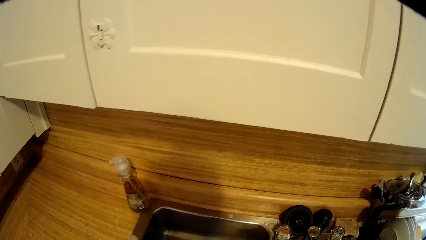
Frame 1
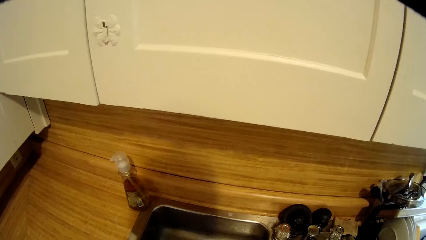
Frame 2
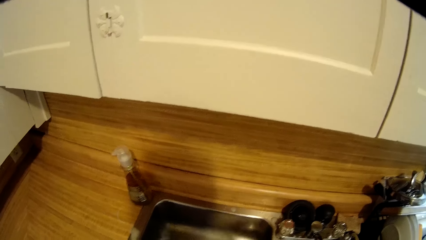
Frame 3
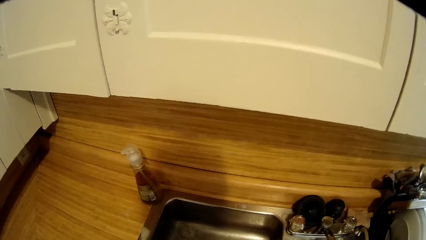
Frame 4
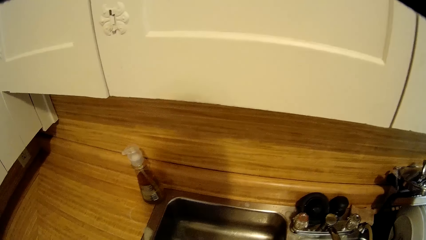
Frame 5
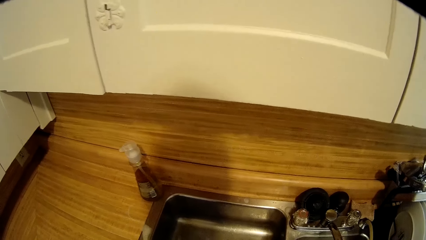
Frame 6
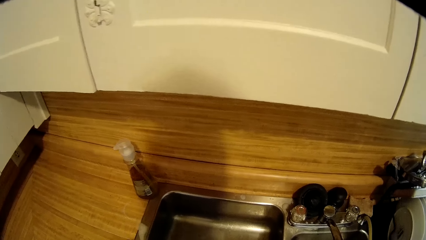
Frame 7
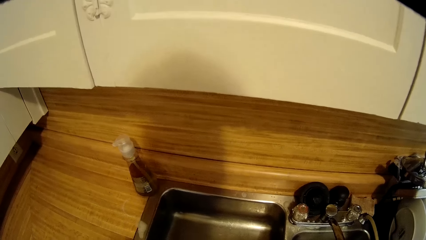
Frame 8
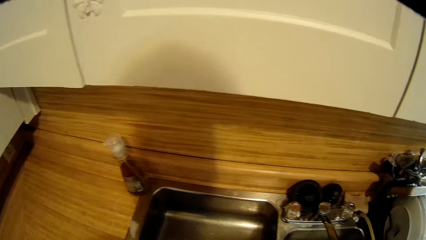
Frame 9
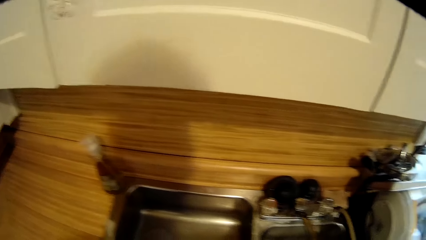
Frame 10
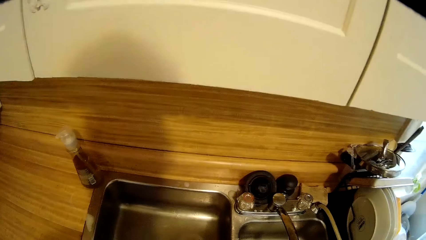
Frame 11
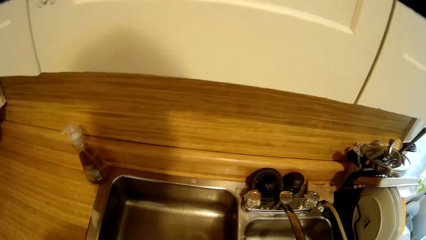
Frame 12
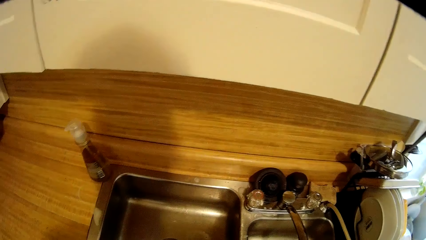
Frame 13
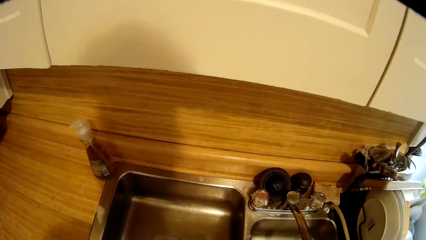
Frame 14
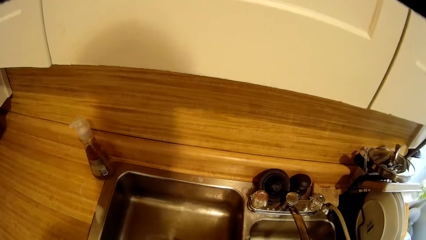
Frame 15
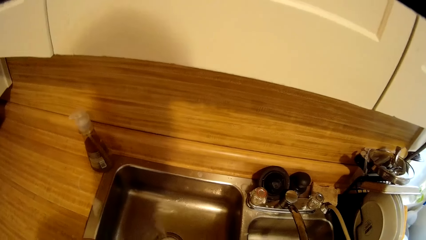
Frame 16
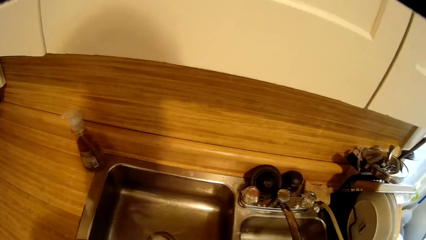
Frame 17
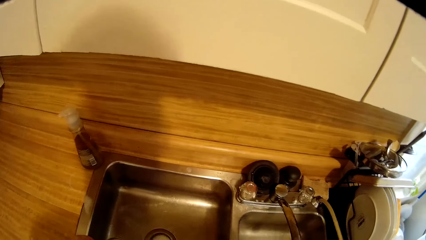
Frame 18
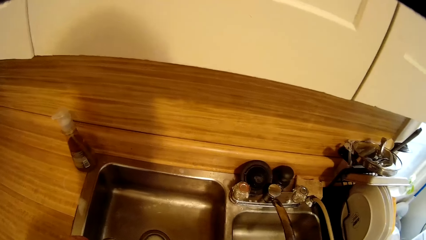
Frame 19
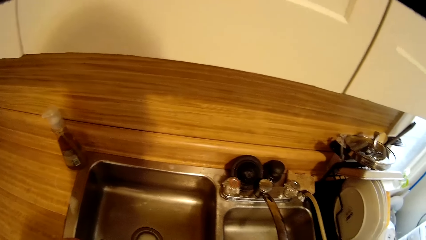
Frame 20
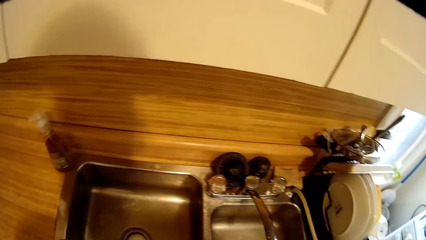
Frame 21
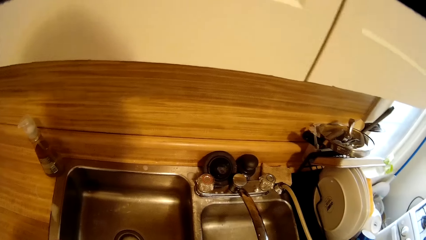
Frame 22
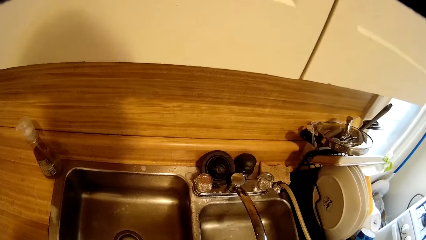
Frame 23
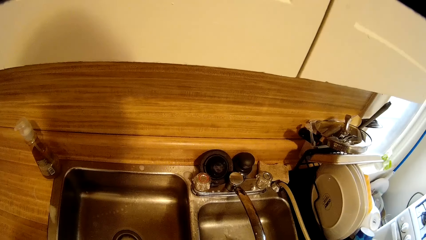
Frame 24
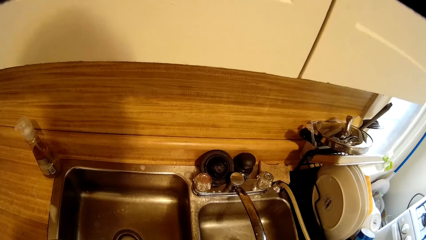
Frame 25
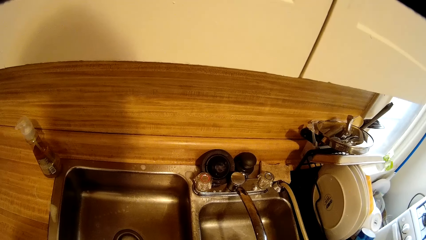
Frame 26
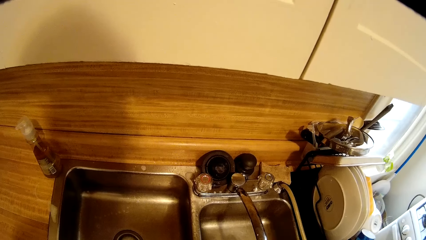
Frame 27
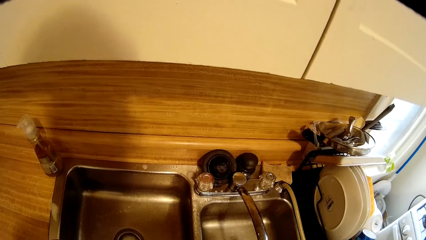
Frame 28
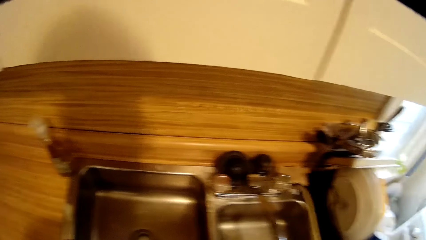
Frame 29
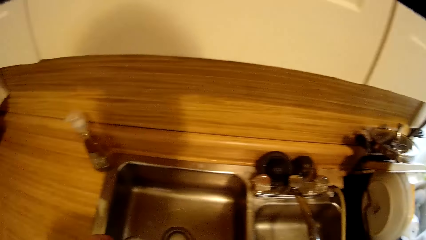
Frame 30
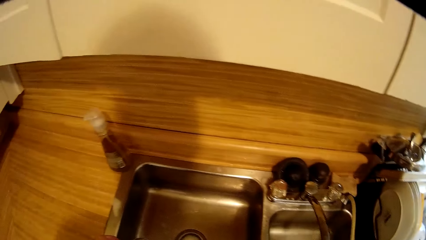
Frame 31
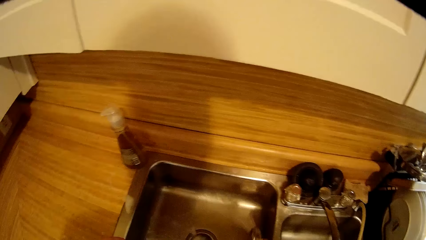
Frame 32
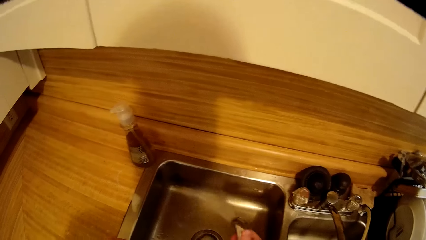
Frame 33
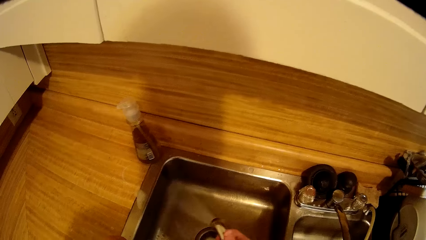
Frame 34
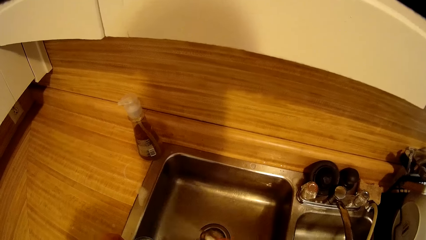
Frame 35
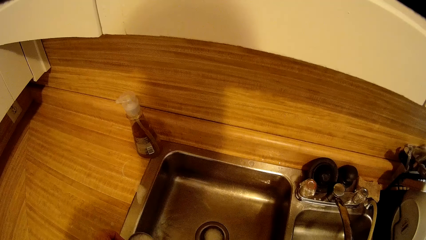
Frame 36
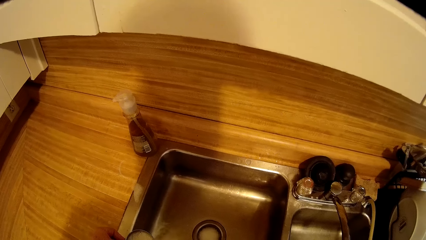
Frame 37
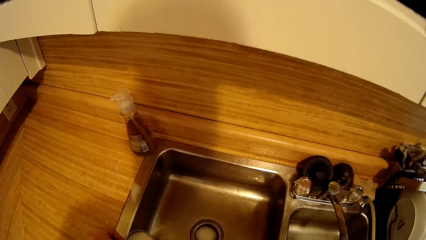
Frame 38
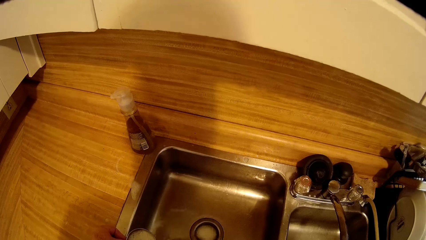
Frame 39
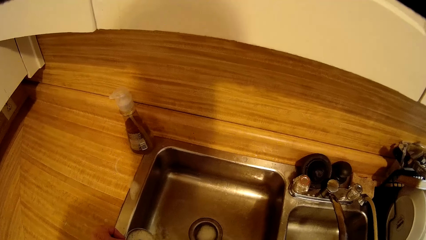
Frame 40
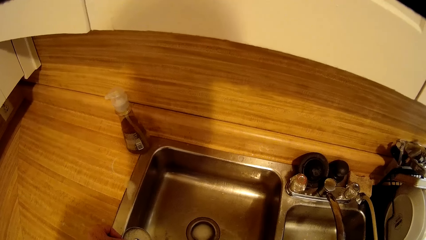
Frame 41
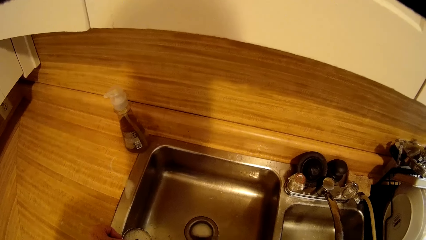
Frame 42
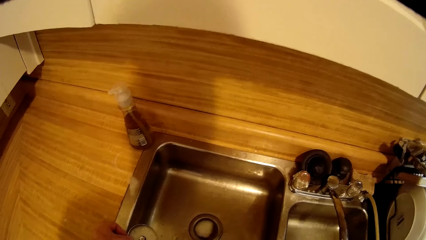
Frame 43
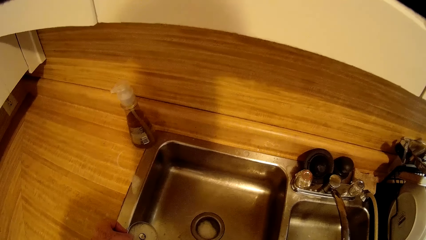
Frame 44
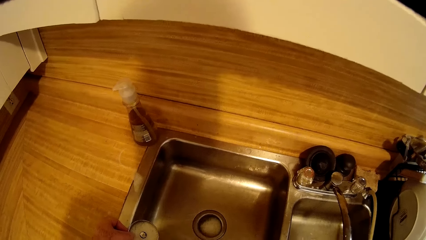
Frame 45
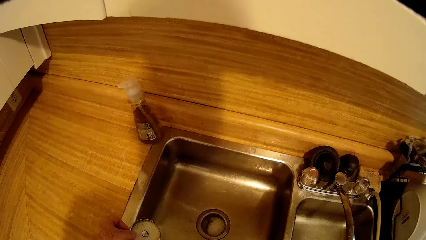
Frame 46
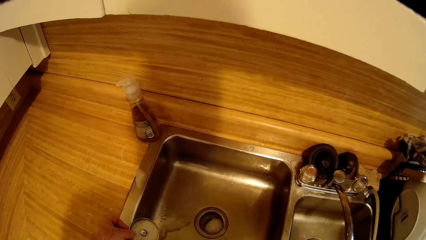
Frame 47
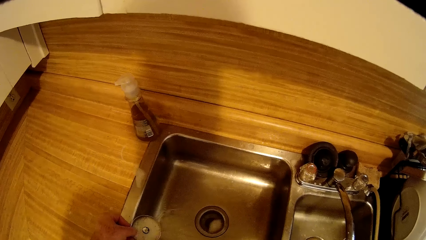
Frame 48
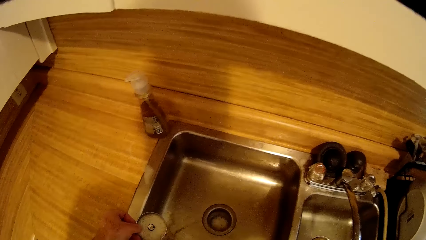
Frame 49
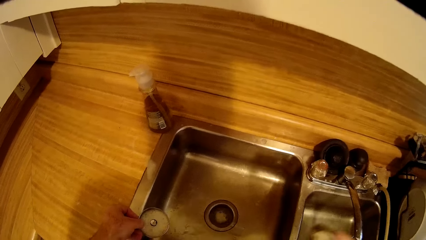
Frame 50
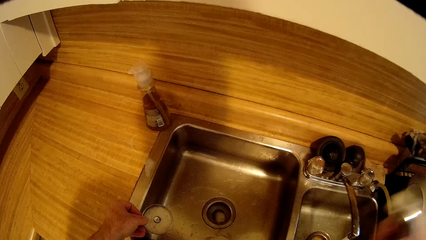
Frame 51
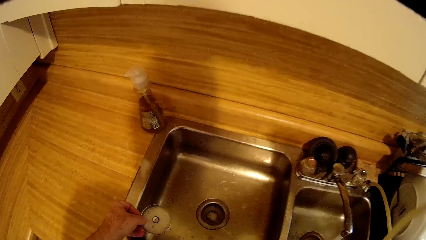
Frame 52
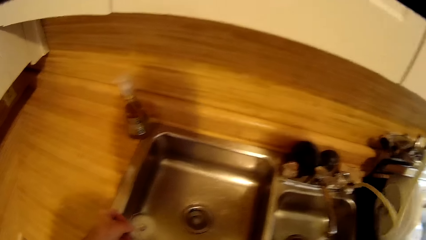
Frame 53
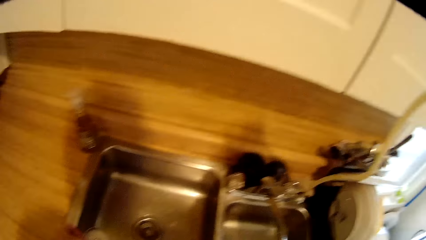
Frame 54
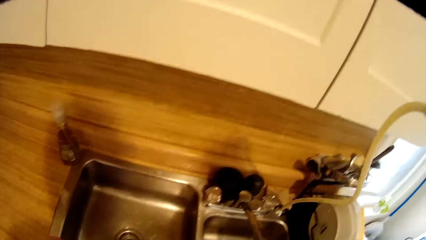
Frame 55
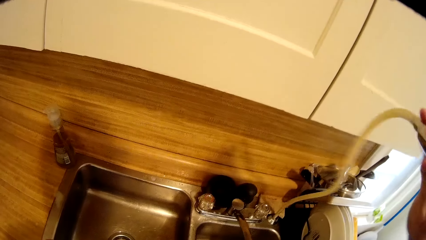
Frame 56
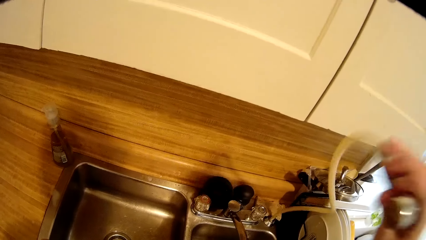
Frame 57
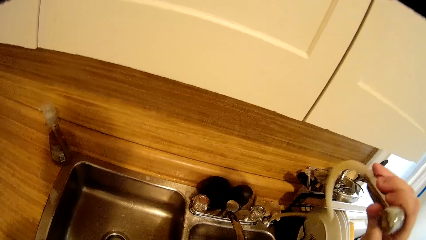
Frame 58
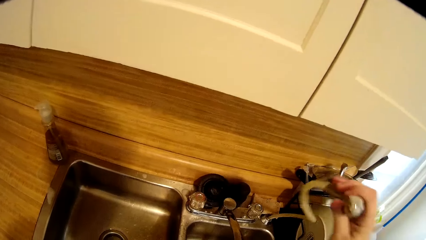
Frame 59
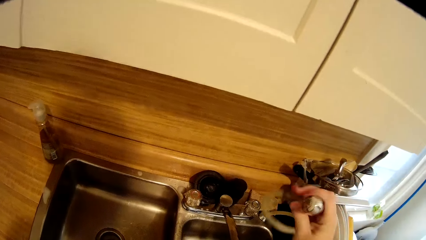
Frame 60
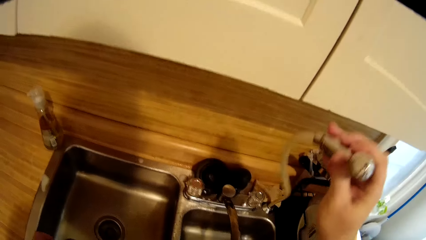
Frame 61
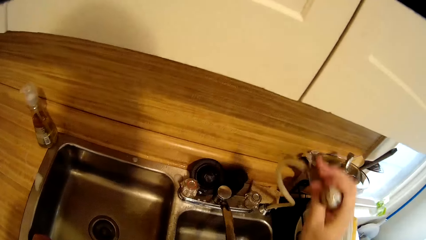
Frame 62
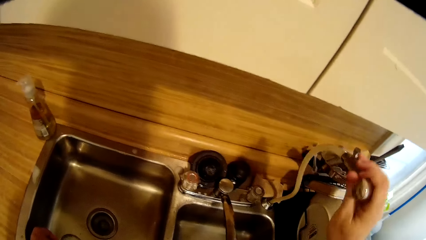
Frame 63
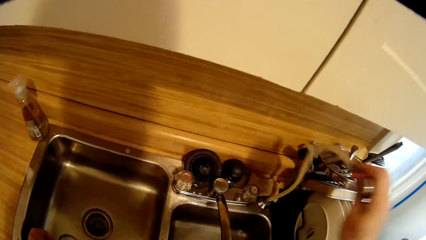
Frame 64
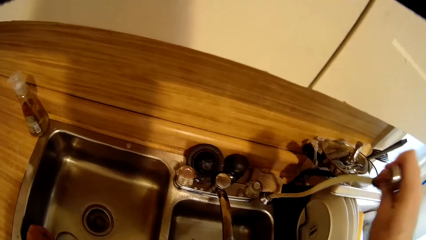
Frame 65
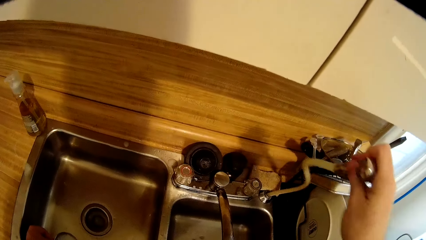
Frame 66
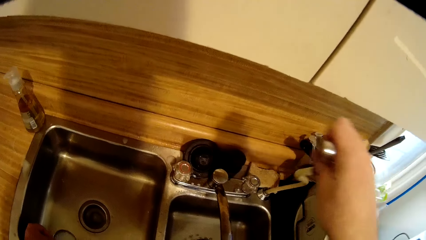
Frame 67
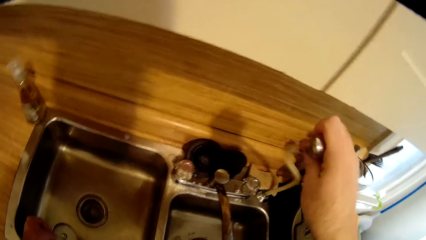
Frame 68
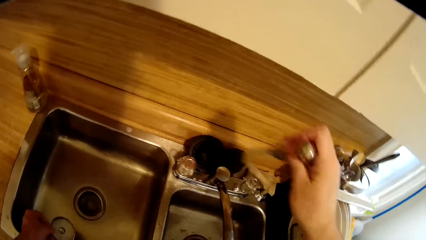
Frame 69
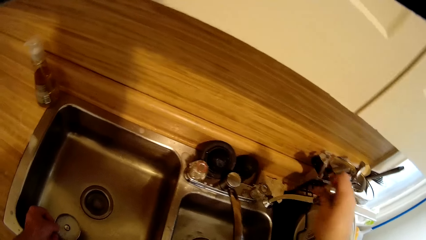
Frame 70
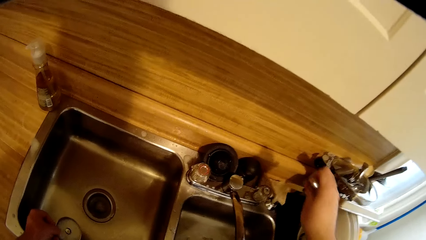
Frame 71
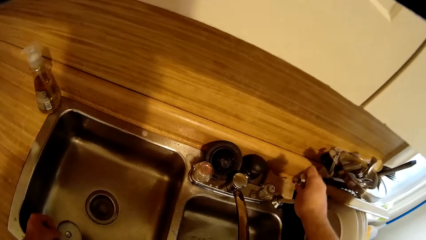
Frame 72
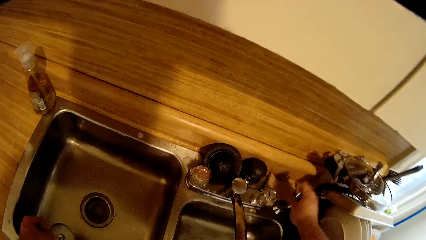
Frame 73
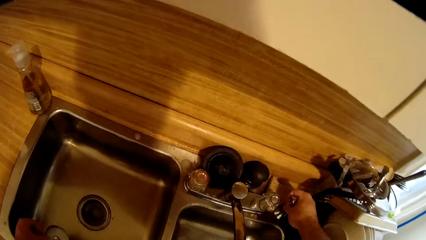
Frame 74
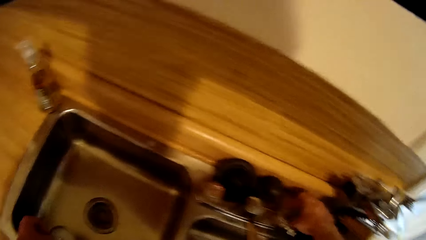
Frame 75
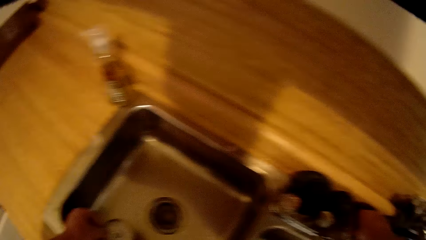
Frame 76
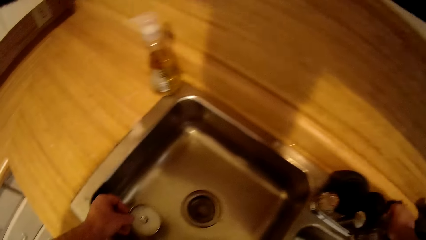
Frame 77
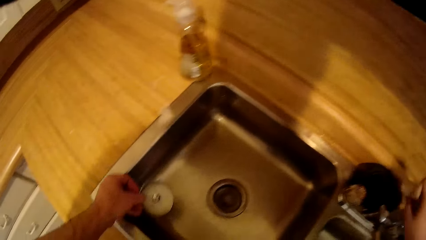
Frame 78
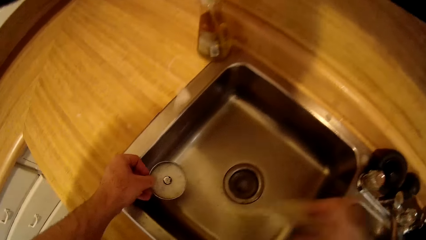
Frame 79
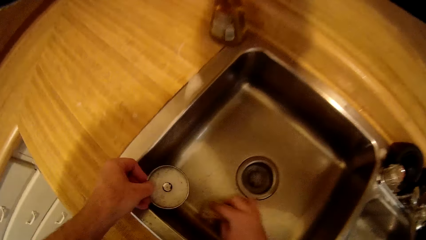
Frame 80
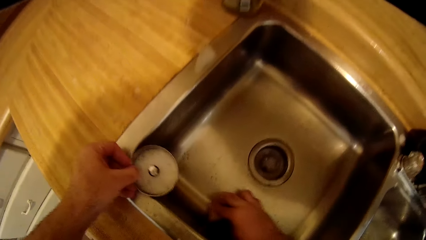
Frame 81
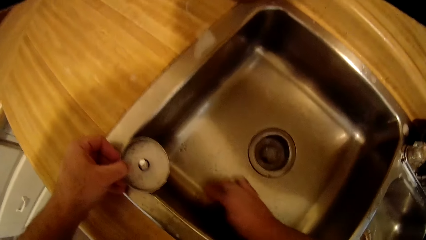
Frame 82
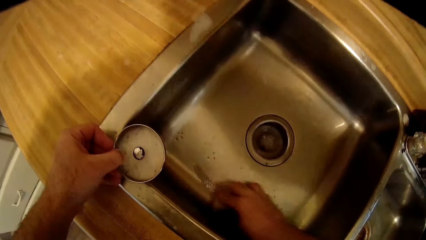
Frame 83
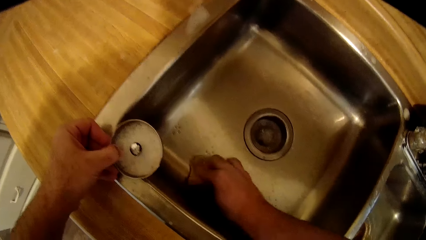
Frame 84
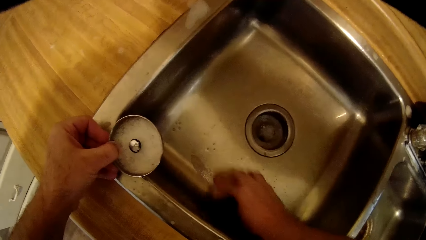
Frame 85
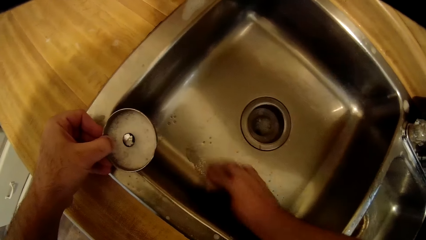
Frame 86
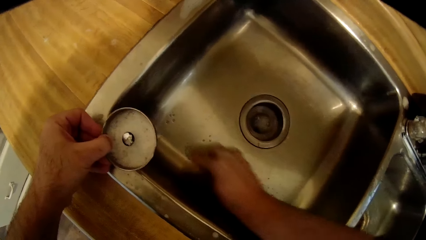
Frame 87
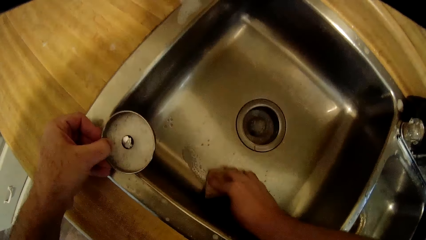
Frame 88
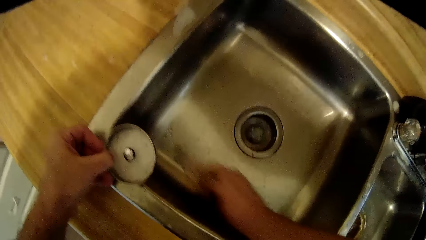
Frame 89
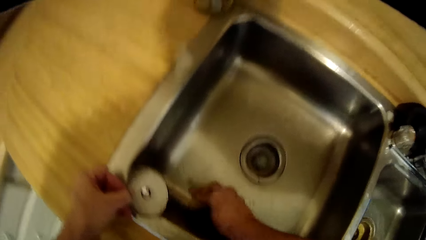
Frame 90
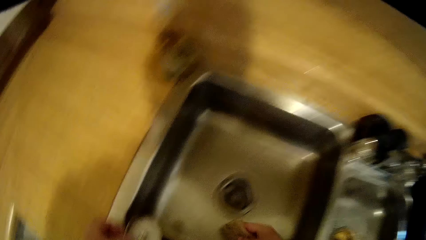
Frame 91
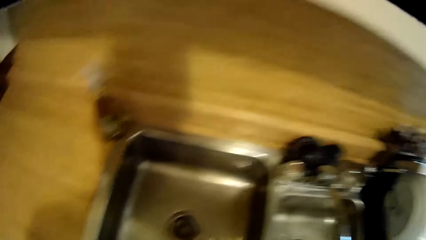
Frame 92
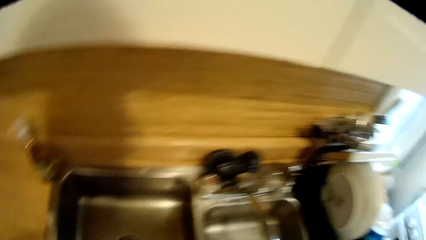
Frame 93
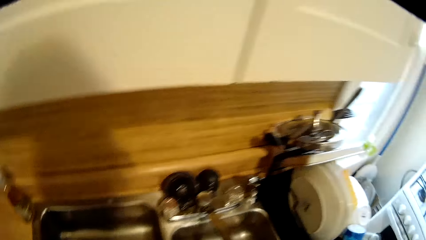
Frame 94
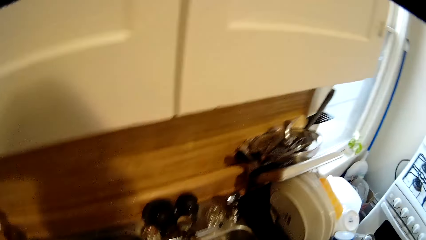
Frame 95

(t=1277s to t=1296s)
The camera wearer sprinkles water in the sink. They wash the sink with tap water. They move a hand upwards. They shake the hose pipe. They put the hose pipe back in the faucet. They pick up a dish sponge on the sink. They wash the sink with the dish sponge. They look around.
